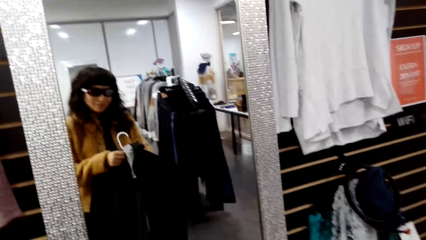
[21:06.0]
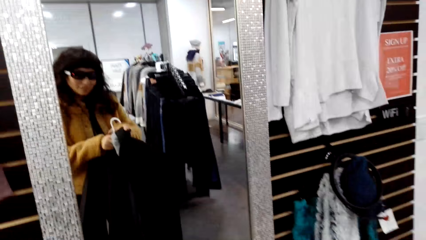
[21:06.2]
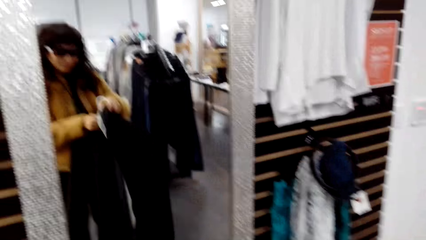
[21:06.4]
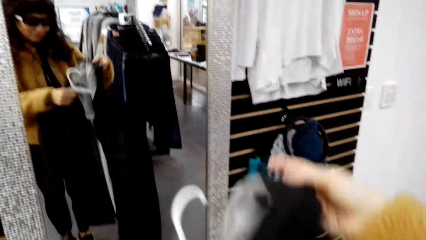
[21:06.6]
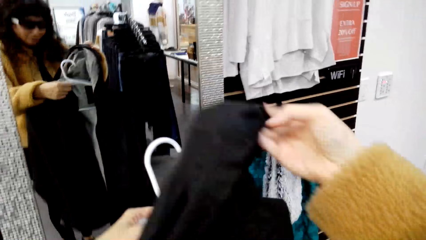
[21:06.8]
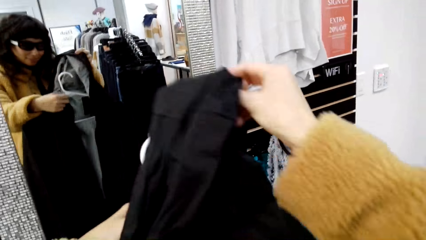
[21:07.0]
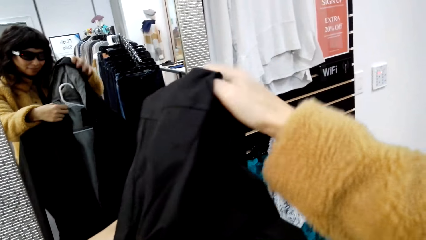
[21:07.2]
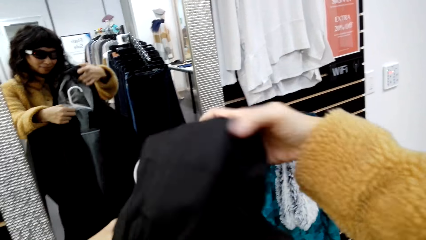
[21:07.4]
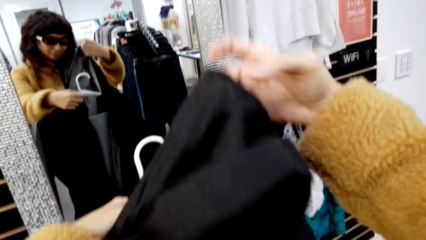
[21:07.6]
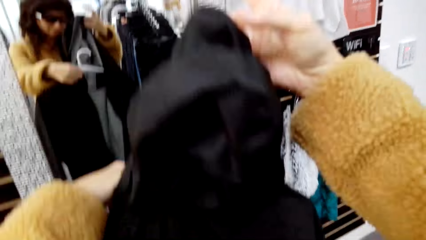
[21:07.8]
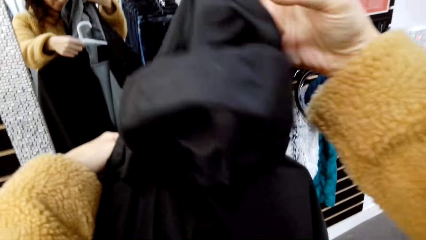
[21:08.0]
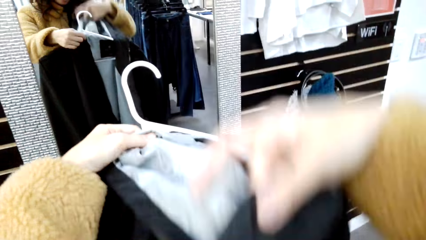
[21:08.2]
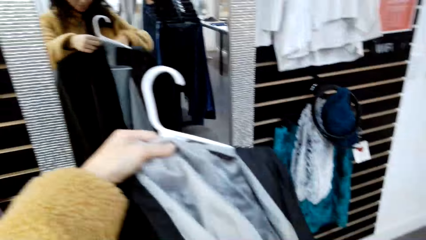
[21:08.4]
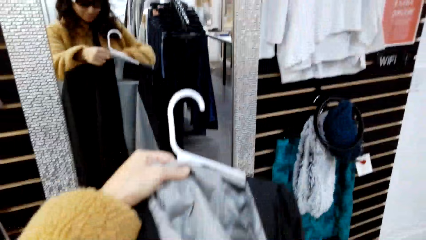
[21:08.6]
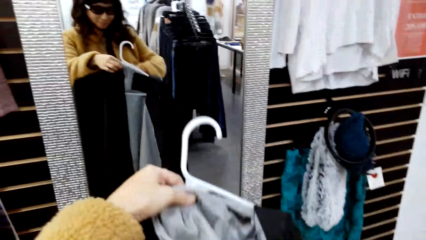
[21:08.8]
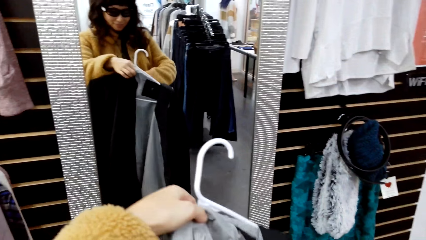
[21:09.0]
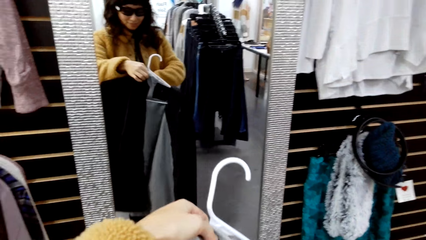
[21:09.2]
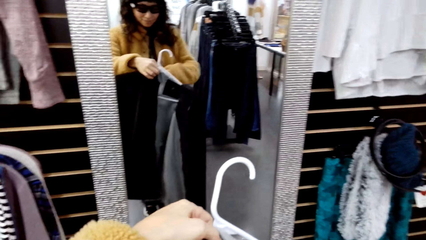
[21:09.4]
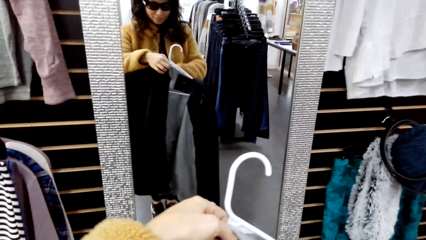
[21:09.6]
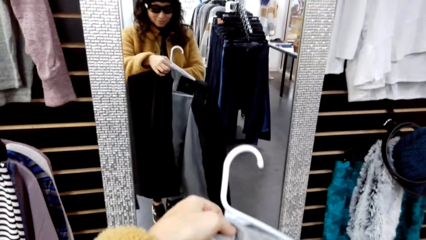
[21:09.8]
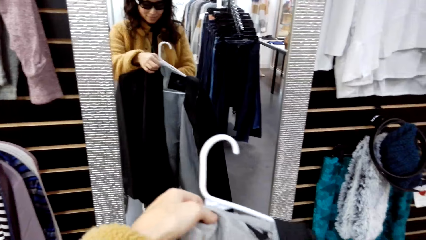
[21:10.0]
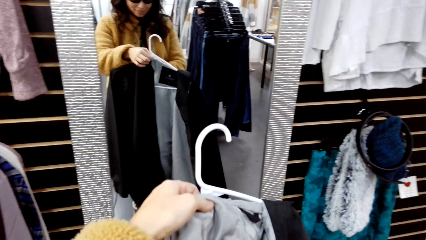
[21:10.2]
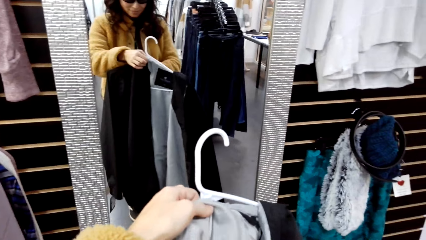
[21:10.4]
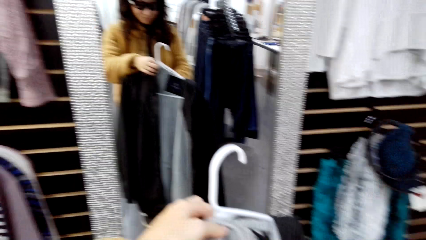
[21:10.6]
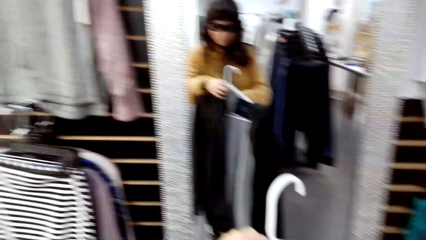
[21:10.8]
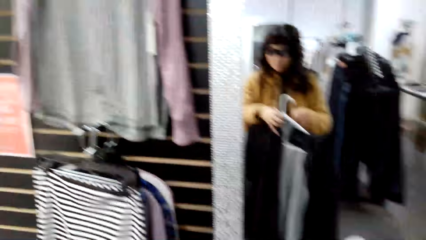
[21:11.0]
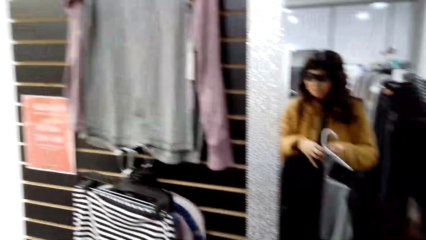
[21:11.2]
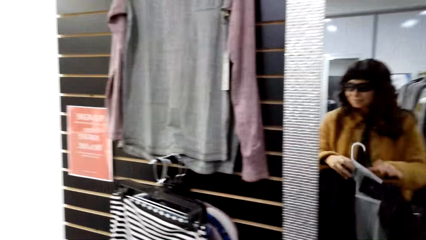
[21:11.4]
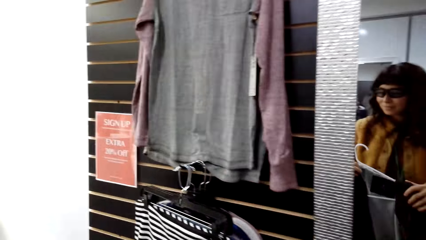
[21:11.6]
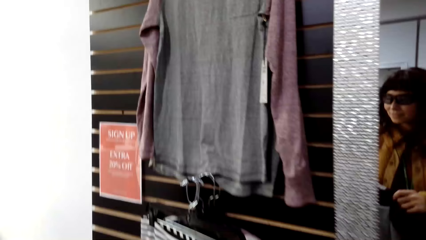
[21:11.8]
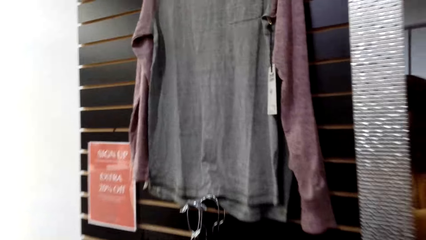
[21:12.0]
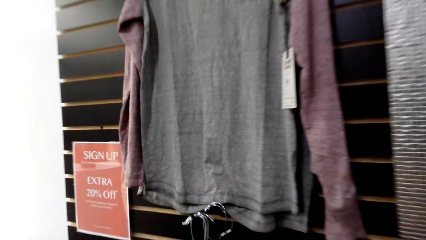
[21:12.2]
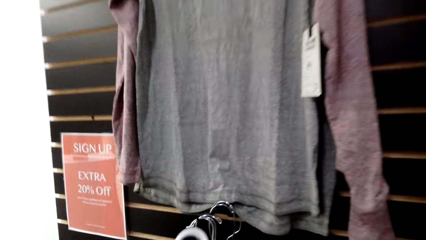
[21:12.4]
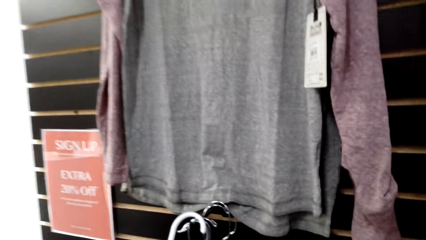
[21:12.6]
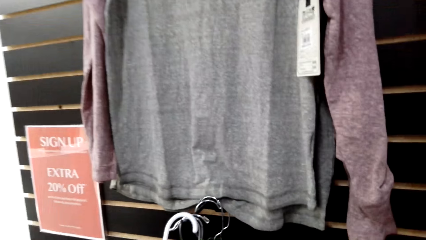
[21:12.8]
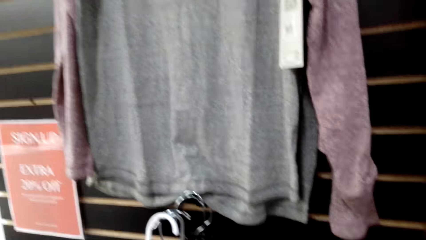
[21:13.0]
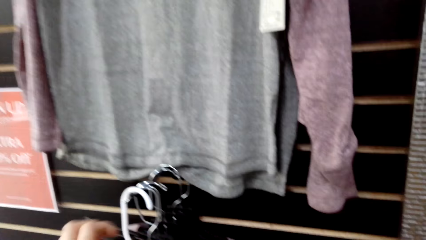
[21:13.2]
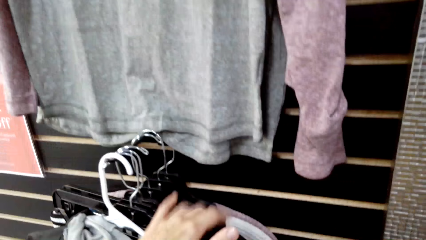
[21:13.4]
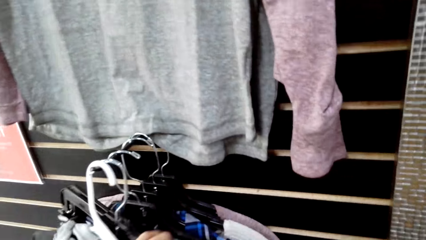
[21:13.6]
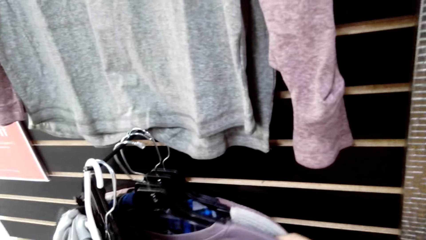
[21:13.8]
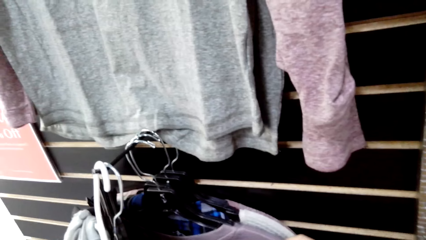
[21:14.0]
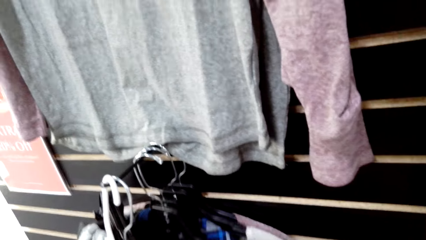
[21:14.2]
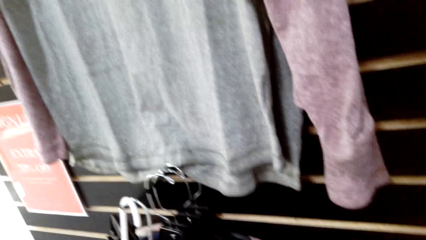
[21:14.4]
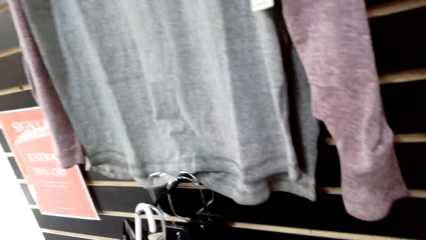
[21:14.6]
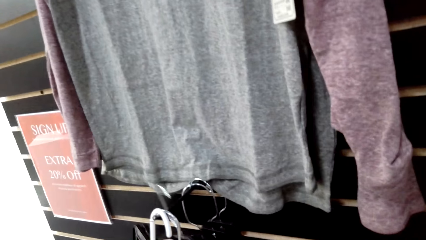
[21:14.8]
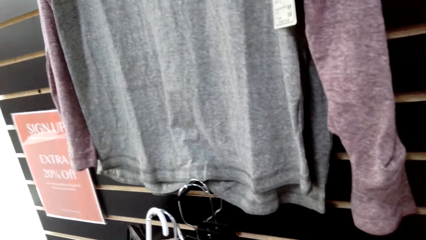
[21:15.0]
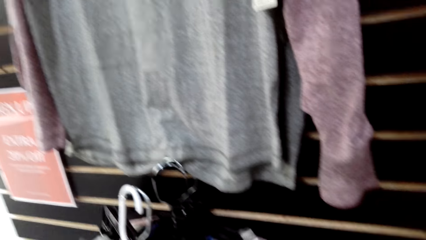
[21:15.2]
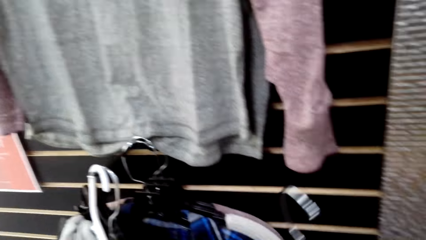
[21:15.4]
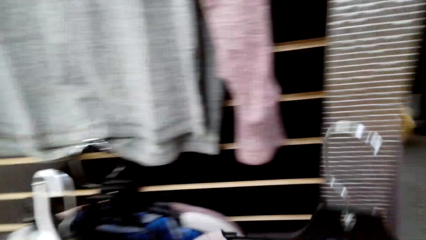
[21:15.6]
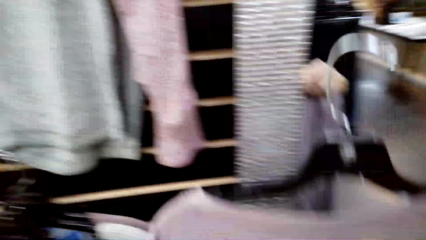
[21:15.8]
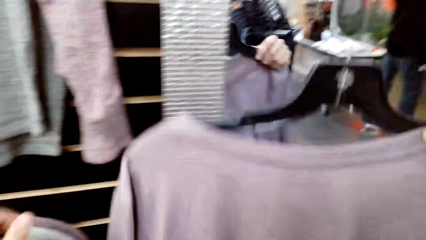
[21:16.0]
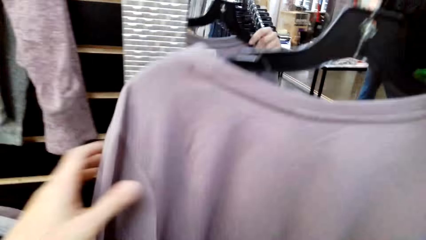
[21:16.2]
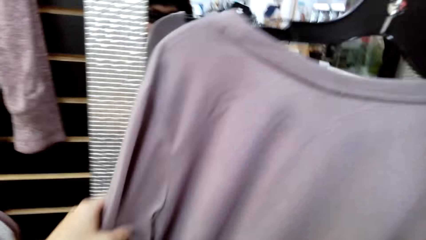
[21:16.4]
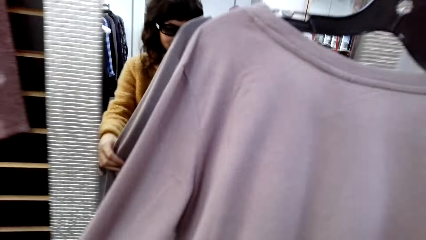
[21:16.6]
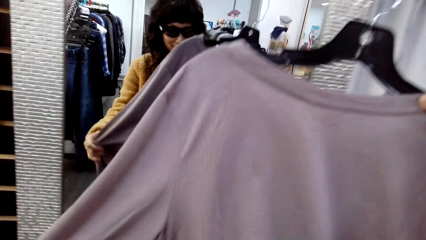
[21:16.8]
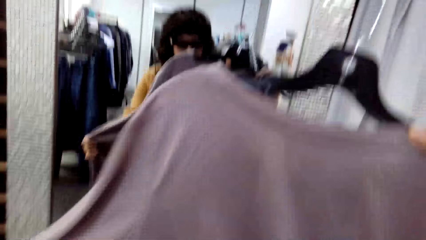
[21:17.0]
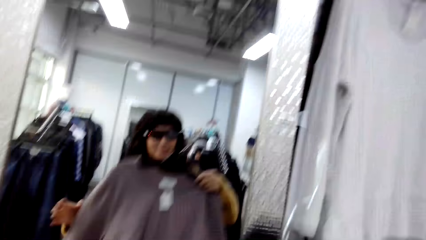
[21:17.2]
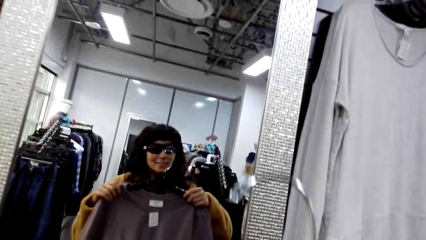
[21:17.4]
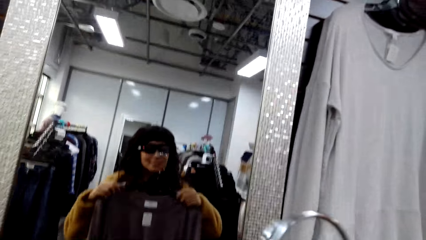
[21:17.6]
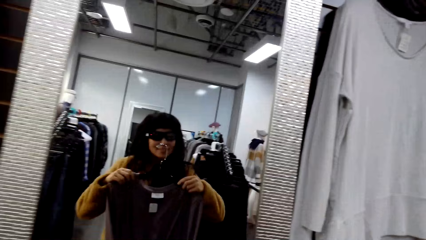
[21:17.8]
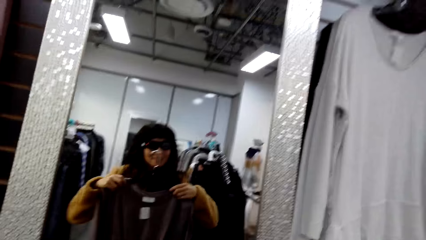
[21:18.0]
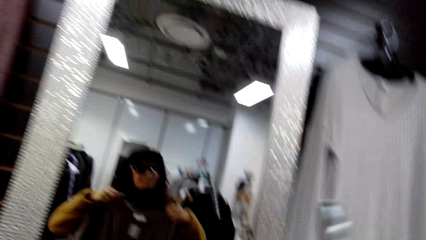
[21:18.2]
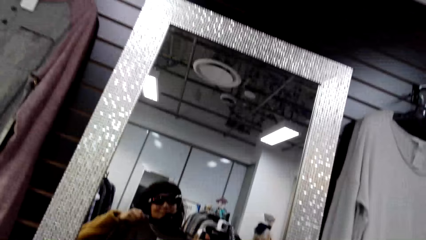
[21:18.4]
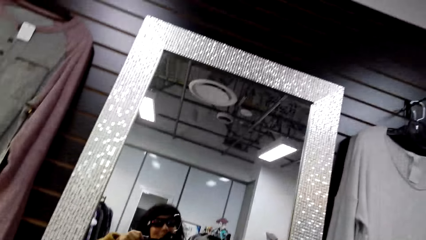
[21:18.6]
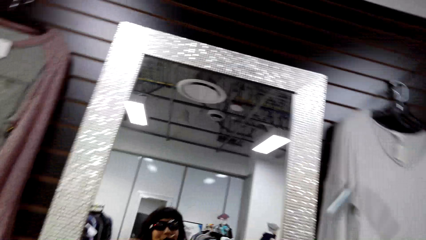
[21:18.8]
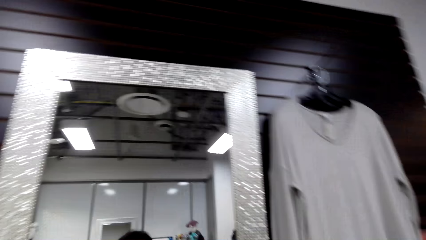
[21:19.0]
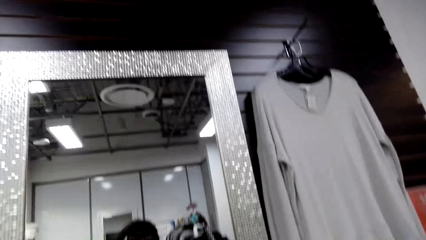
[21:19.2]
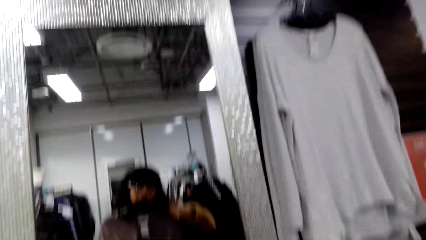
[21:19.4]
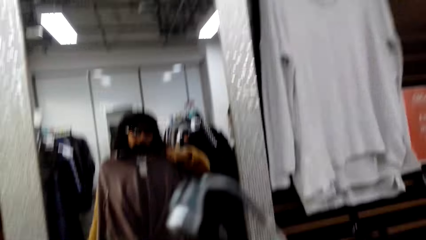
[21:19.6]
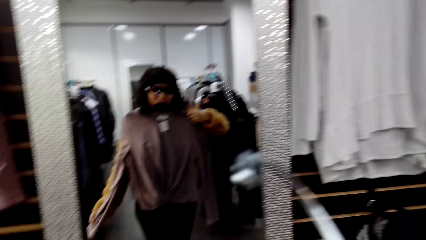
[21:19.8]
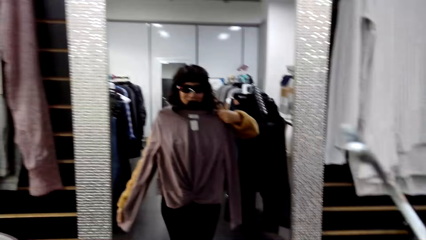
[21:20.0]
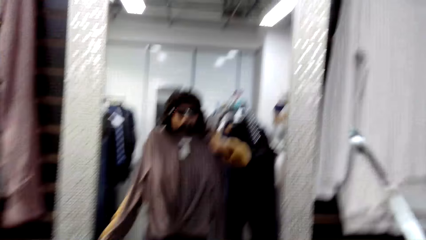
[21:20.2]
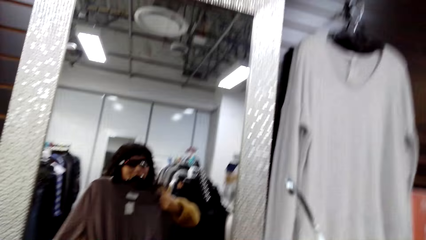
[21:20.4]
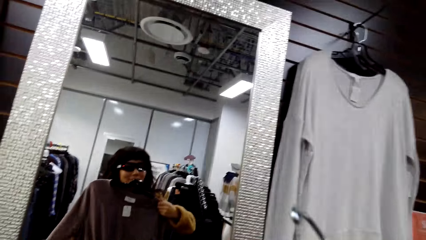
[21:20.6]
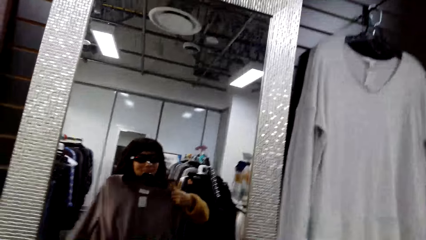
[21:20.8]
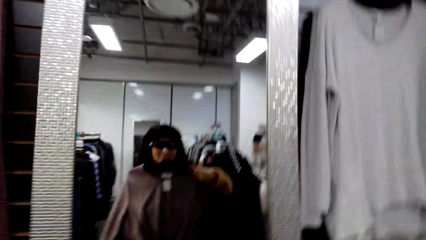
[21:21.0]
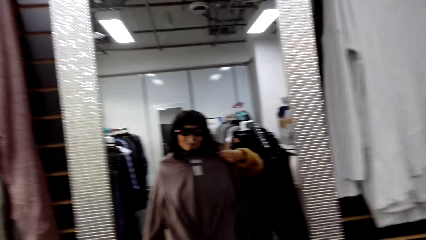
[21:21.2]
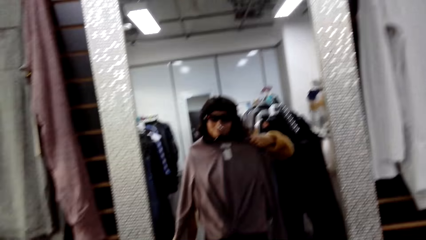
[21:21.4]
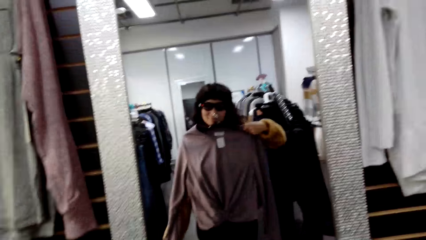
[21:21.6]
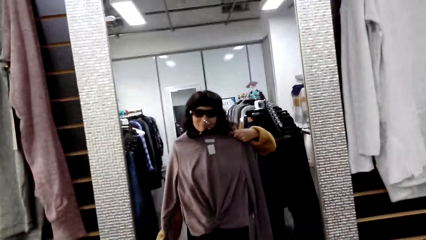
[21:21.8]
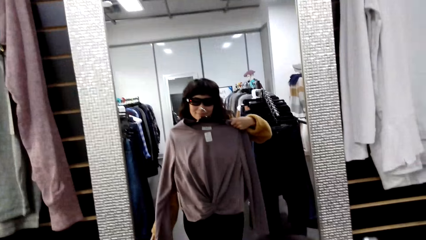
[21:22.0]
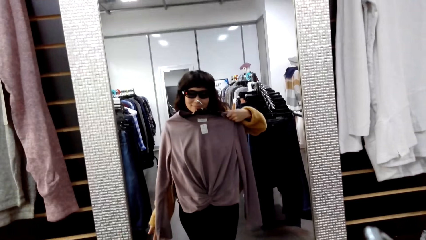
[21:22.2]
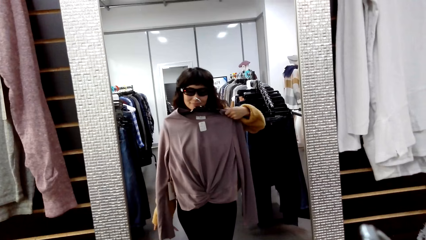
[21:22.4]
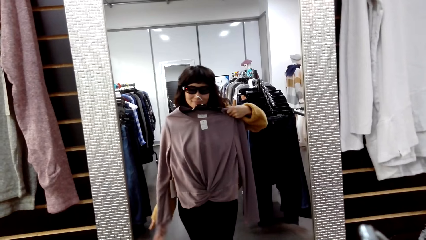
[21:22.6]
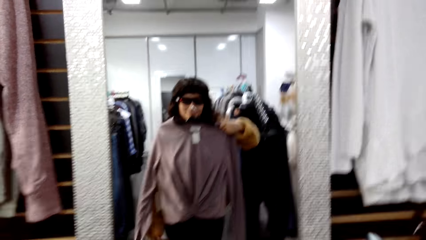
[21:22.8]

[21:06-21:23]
The camera wearer inspects the jacket. She holds the sweater by the hanger. She moves towards the rack and hangs the hanger on the rack. She inspects the clothes on the rack. She removes the hanger from the jacket. She touches a cloth. She inspects the top. She holds the cloth on the mirror. She looks at herself in the mirror.
